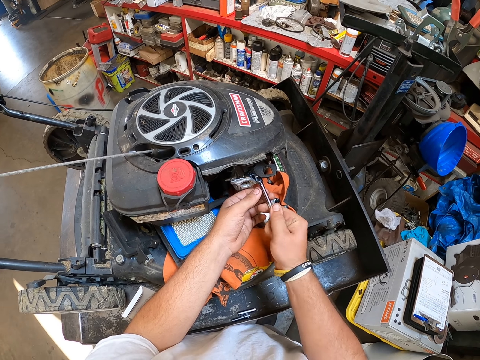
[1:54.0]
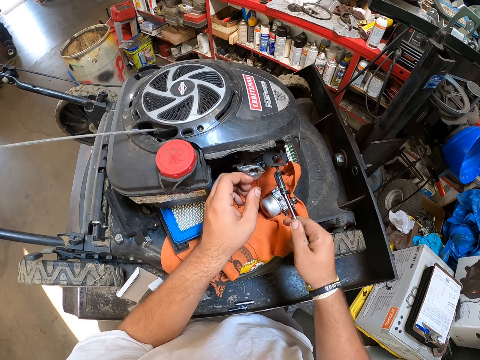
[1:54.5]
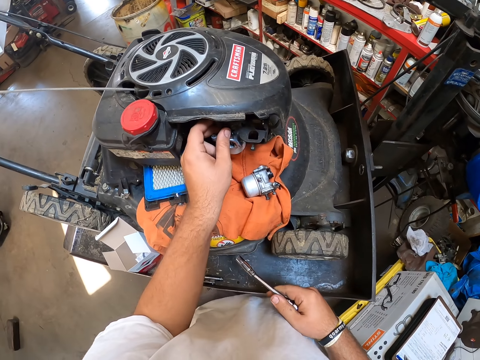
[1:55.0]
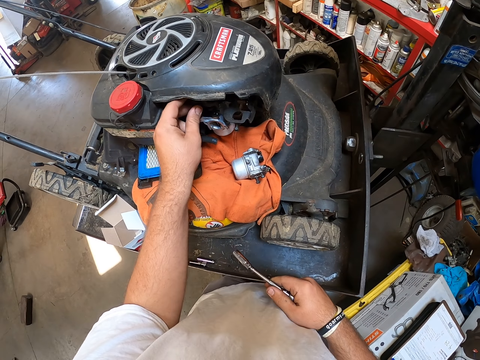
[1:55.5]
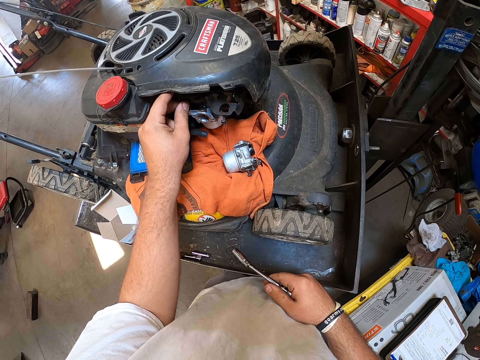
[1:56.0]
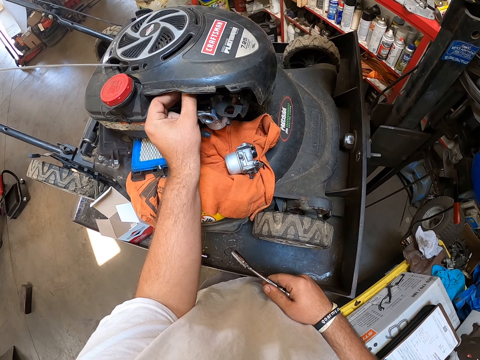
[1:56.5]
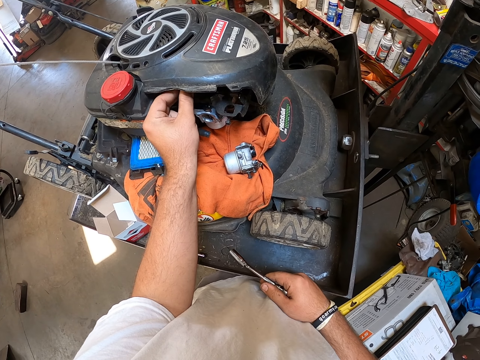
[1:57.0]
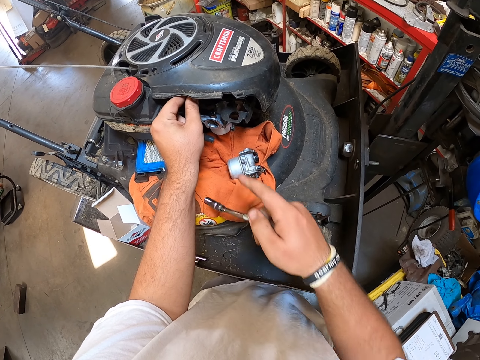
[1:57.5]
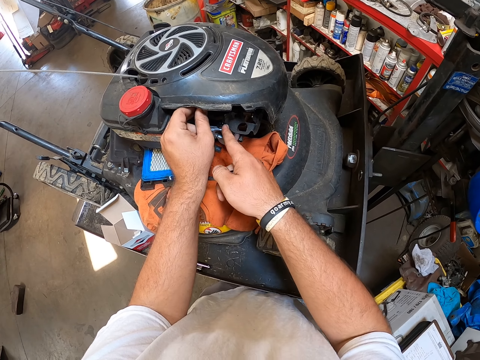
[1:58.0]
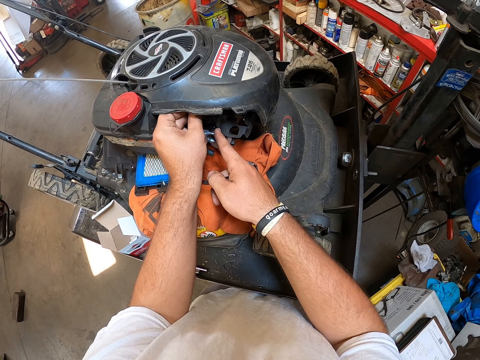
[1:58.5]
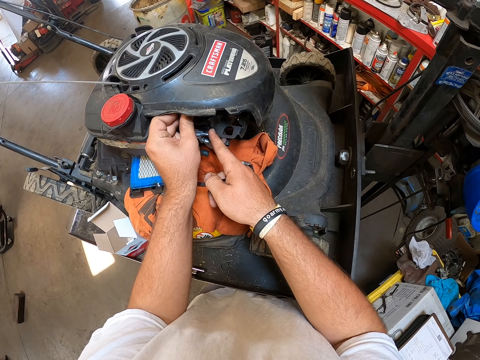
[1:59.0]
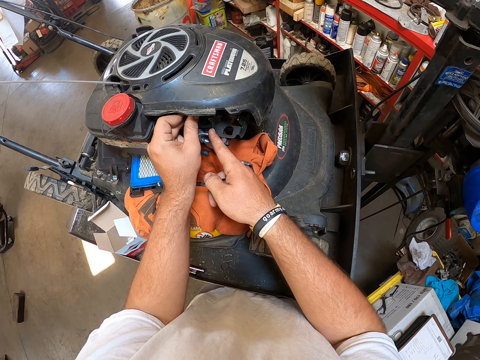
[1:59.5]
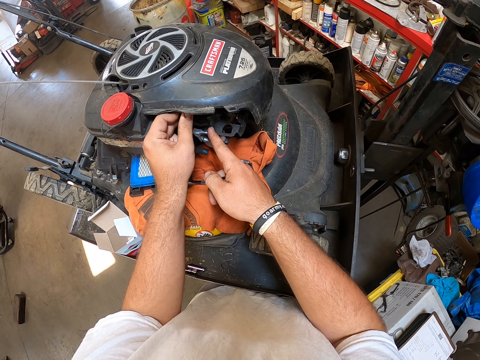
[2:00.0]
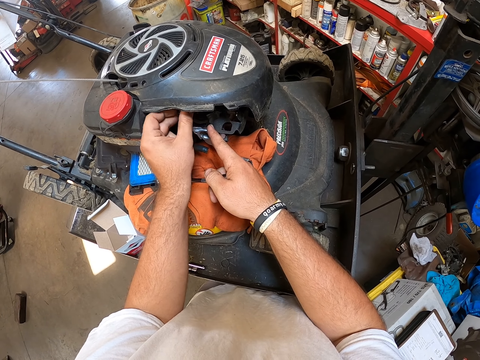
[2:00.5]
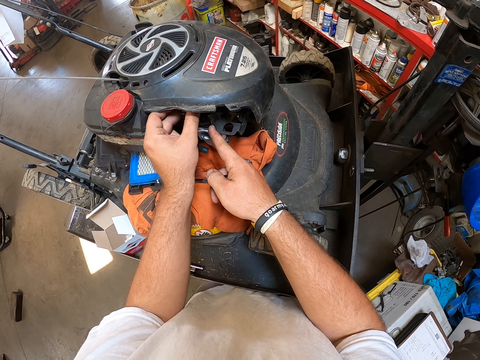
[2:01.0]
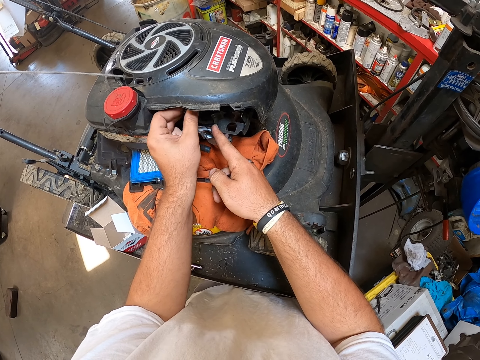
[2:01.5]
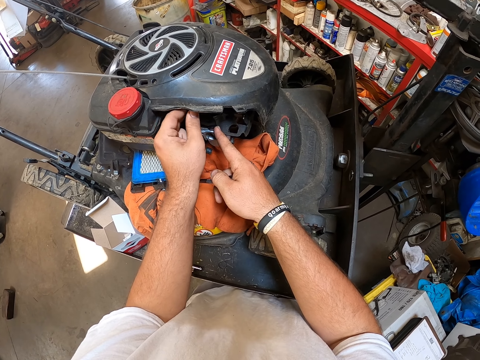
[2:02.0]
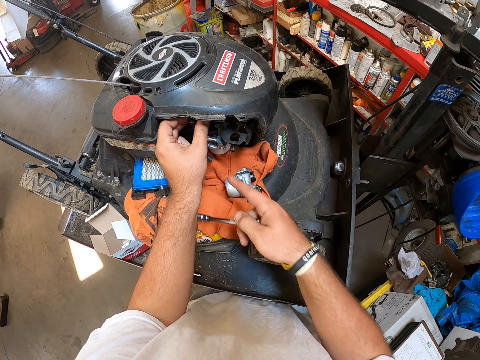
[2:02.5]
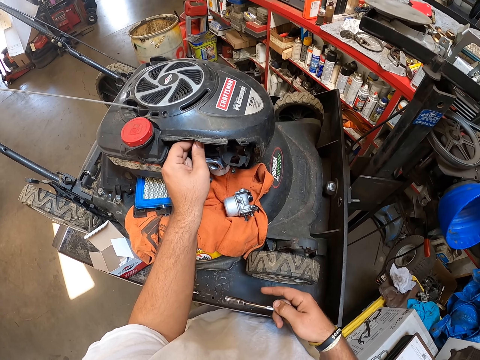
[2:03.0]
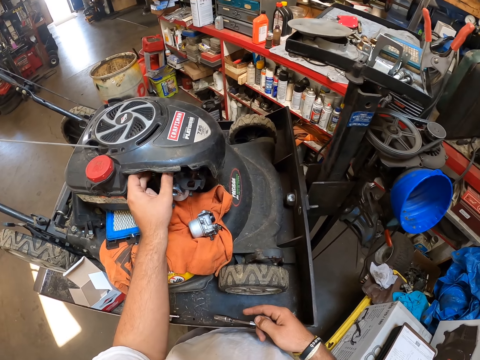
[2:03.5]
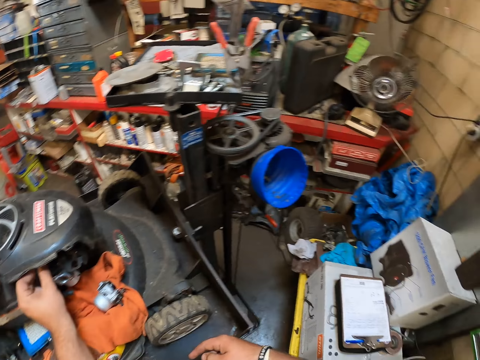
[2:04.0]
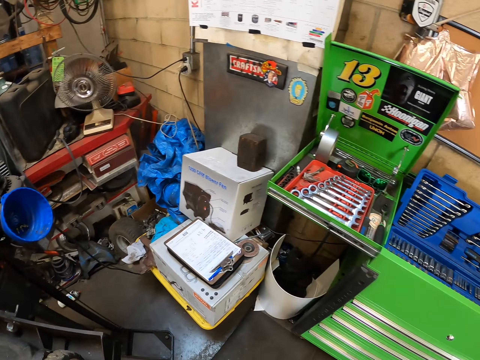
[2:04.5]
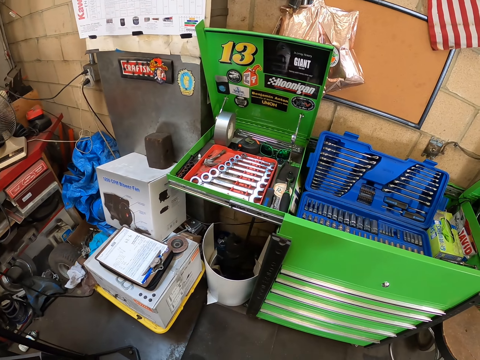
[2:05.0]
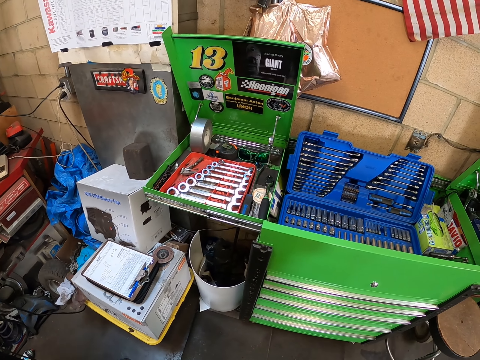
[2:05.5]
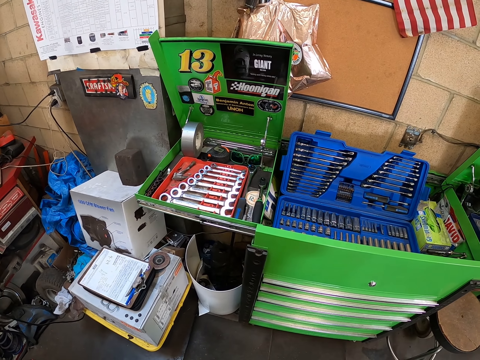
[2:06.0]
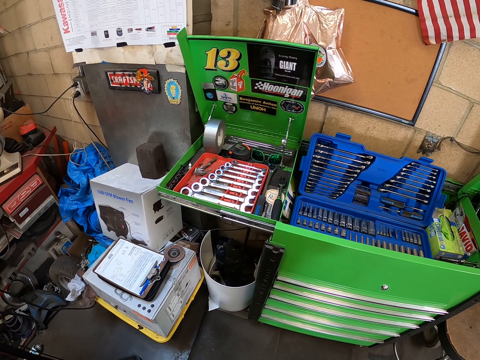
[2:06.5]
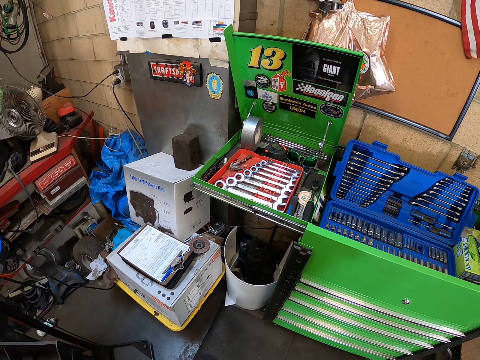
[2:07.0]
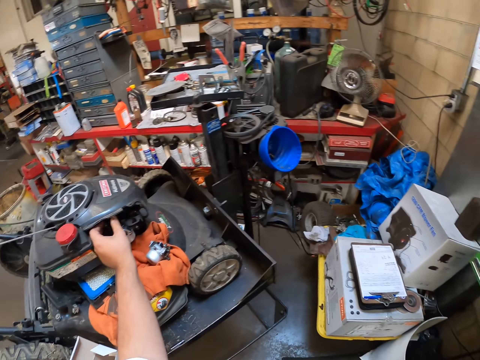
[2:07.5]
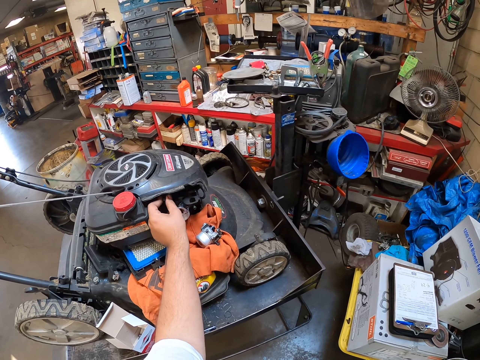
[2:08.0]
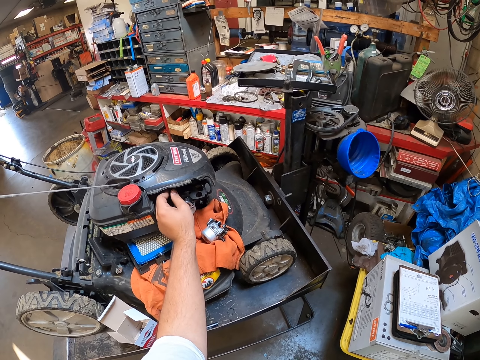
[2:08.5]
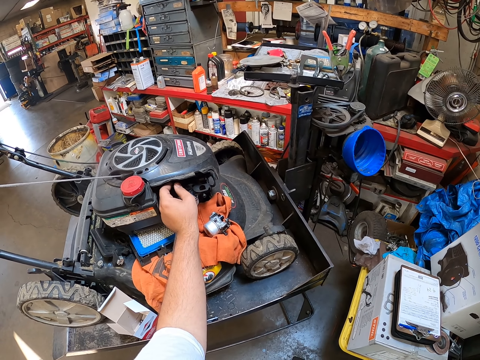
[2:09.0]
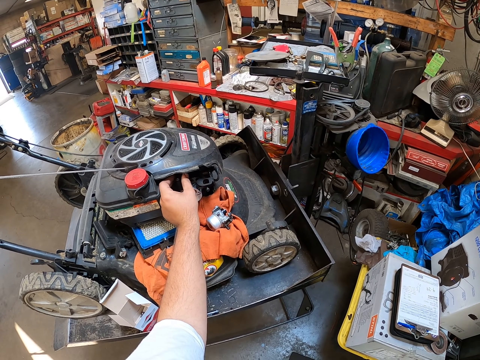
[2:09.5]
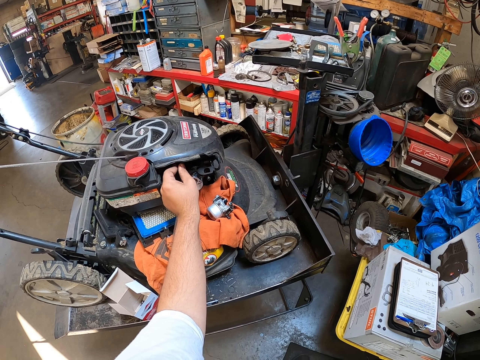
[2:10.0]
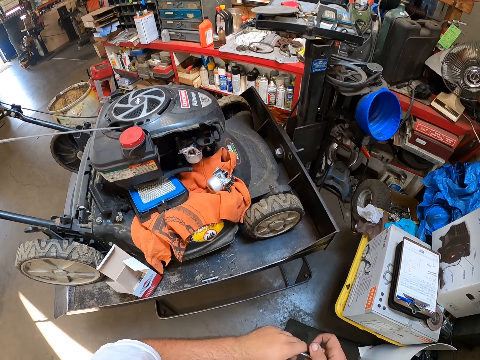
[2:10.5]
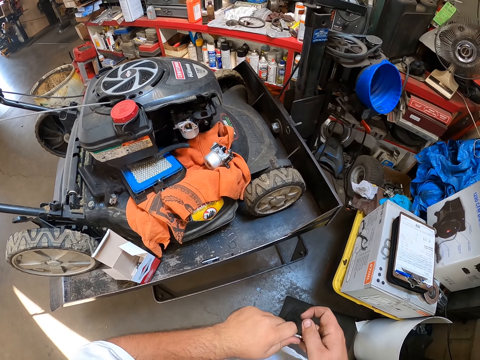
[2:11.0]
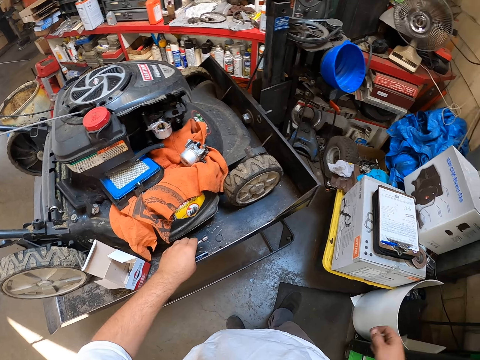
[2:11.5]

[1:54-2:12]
The camera wearer fixes a tool inside the lawn mower. They look around. They fix the tool into the lawn mower.

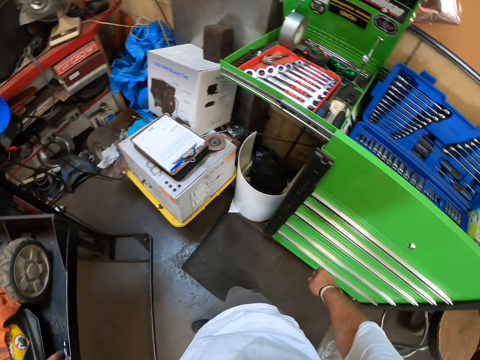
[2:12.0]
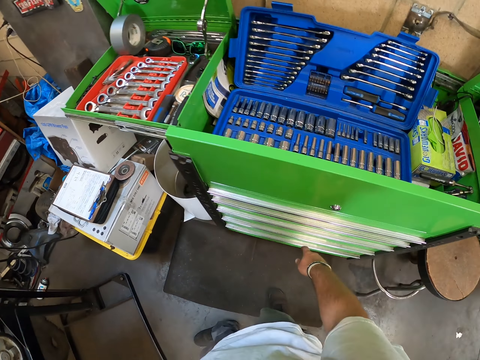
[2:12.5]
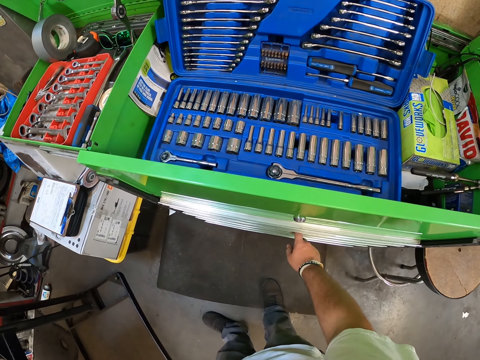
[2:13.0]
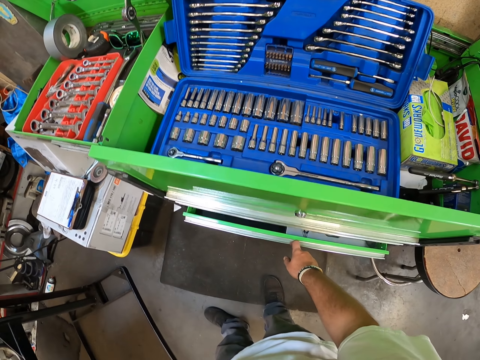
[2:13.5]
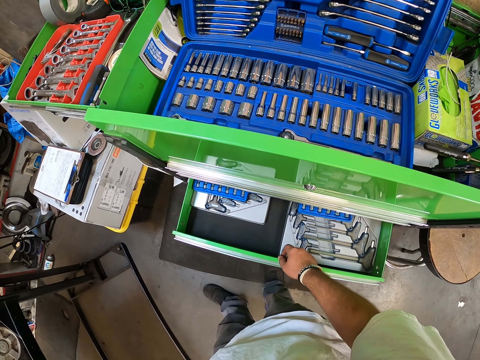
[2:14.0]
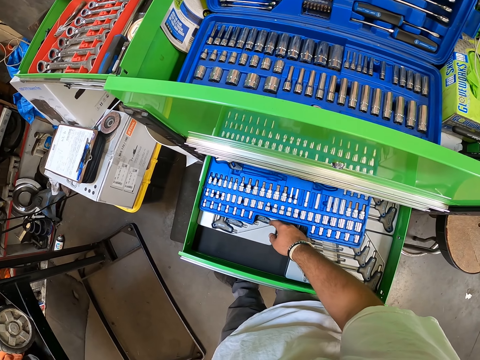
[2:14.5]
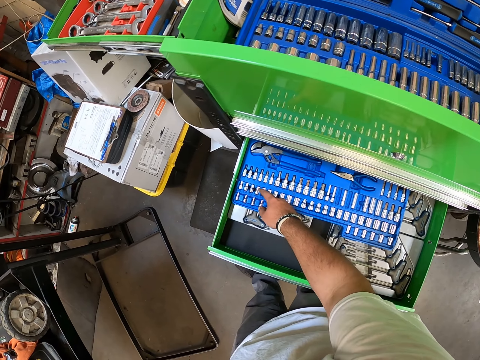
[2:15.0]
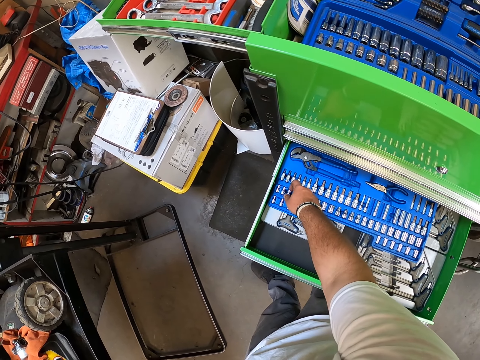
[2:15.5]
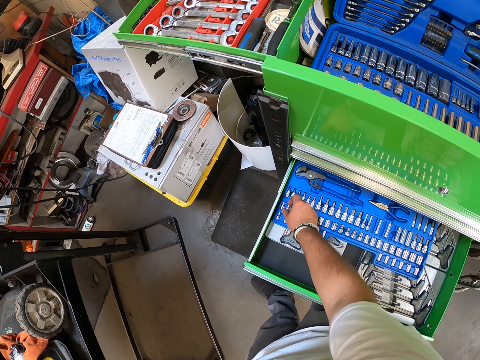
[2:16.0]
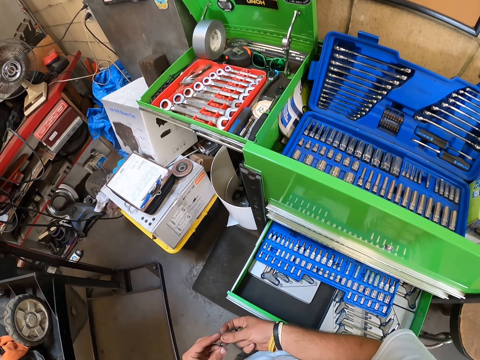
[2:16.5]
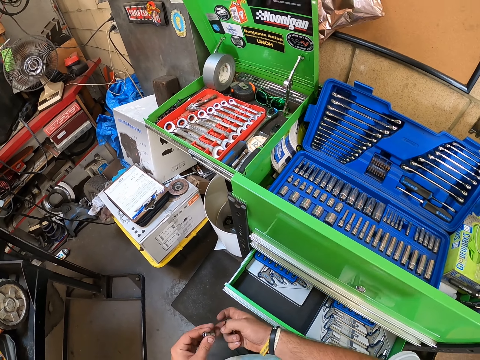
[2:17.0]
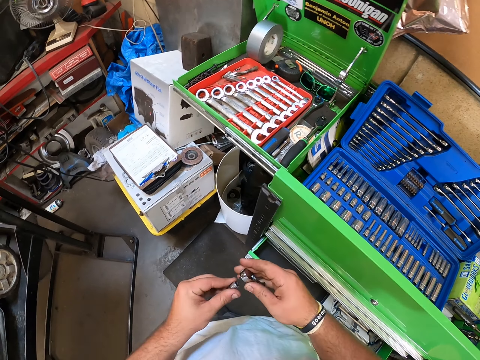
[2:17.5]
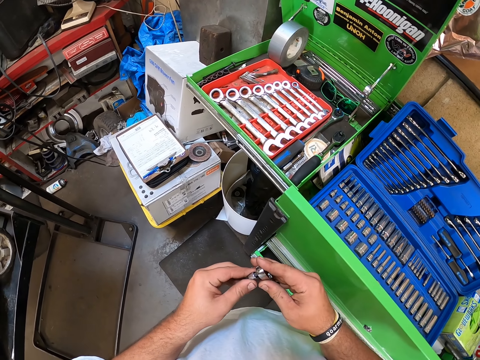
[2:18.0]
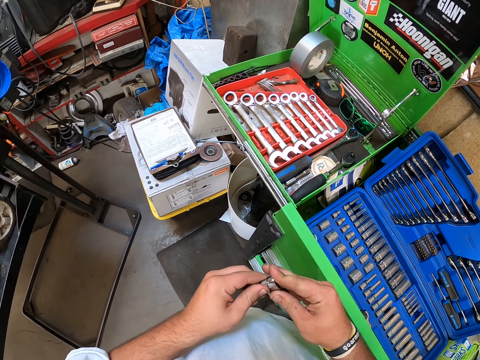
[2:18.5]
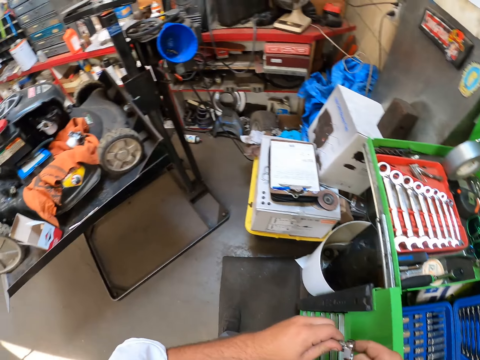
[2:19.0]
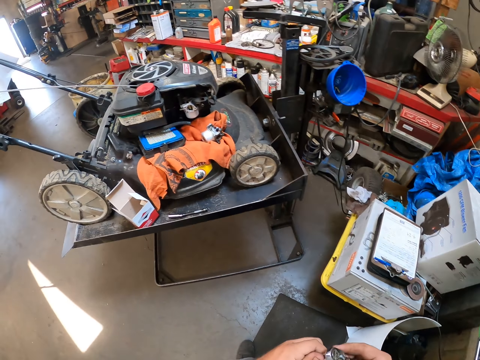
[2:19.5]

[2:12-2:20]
The camera wearer pulls the drawer, opens the tool box, takes the bolts, picks a tool from the tool box, and fixes the tool into the spark plug wrench.
